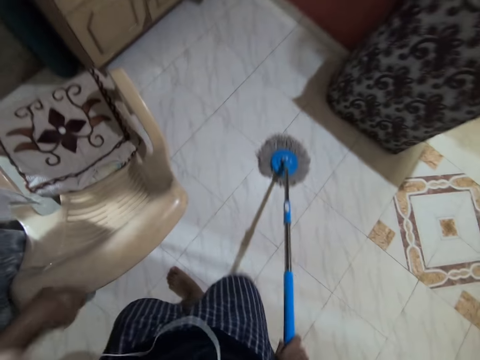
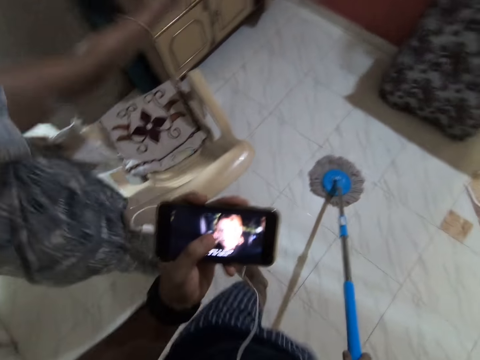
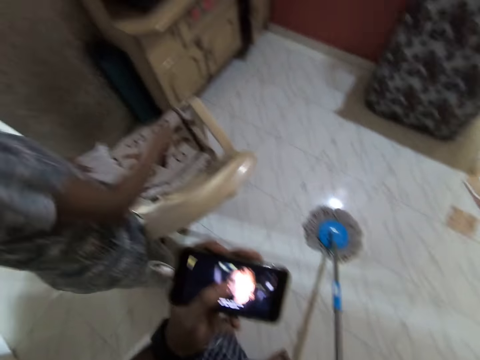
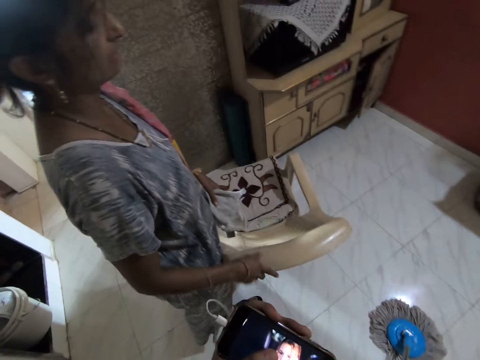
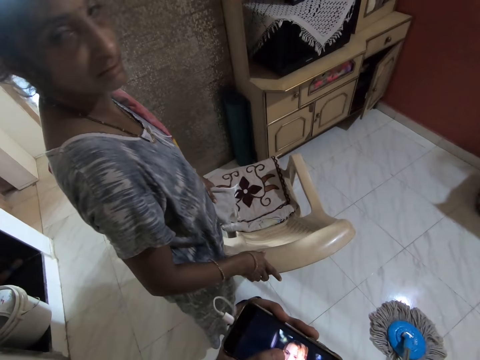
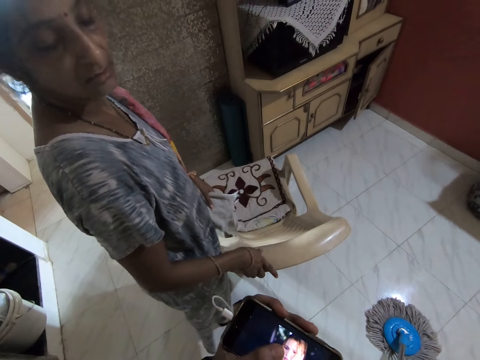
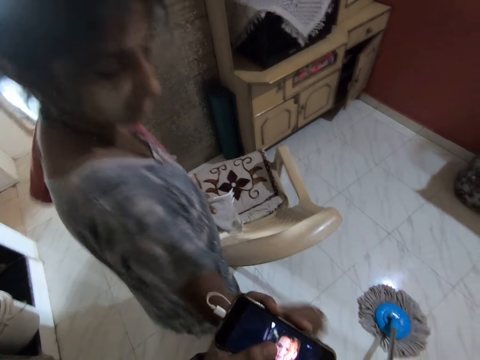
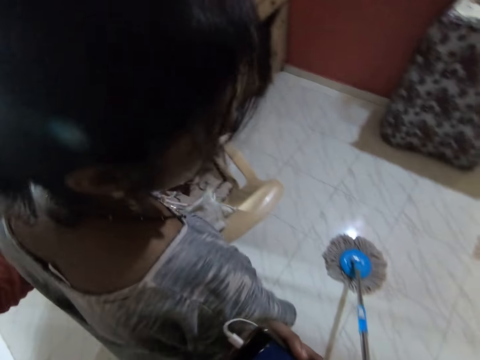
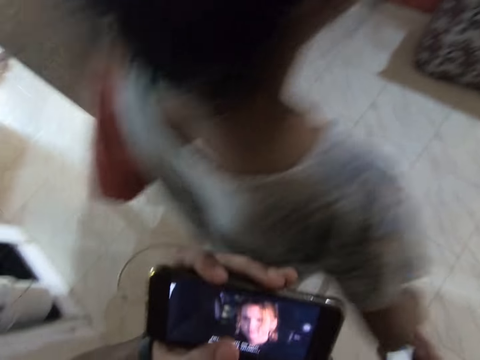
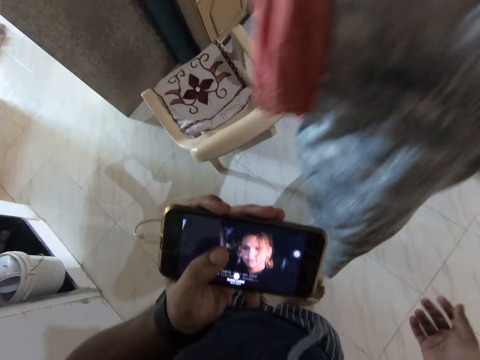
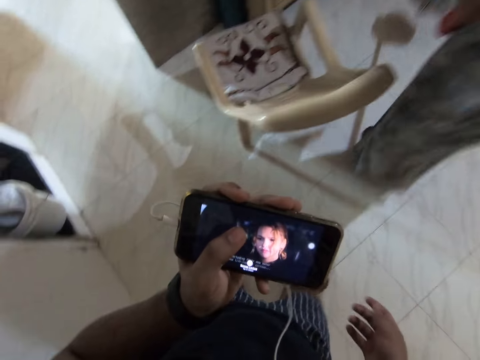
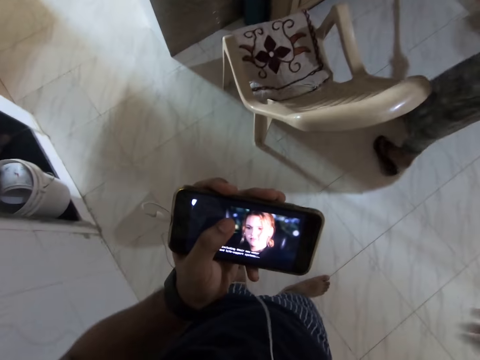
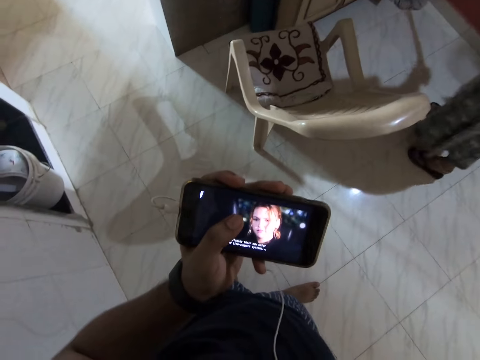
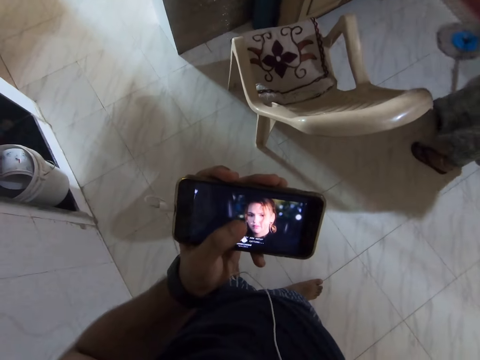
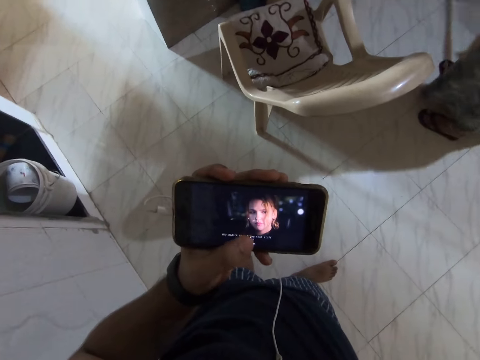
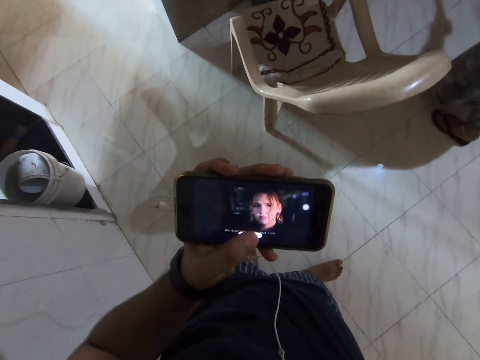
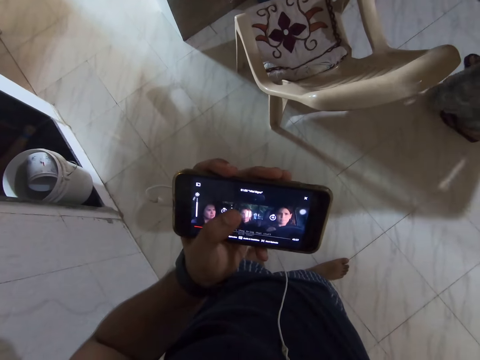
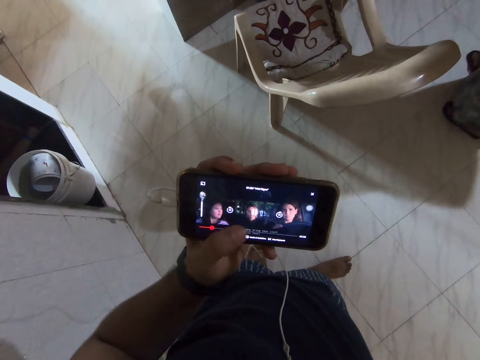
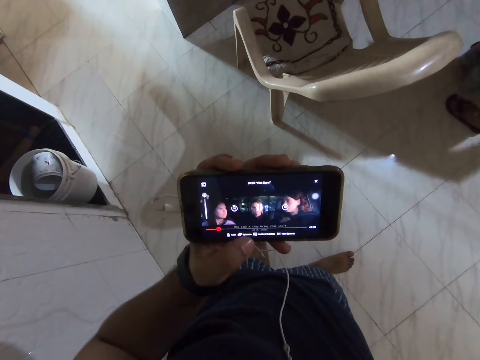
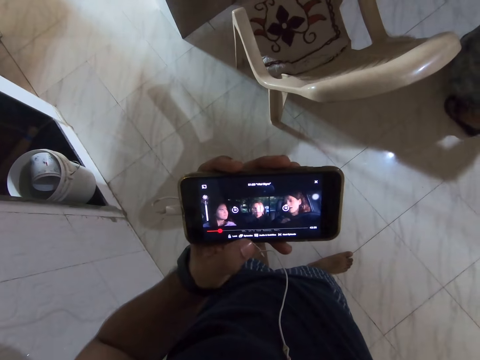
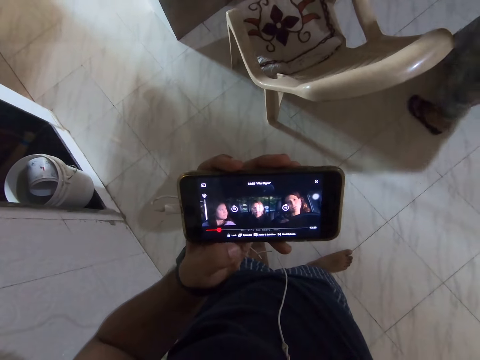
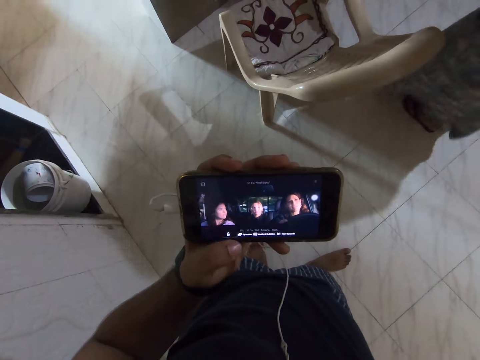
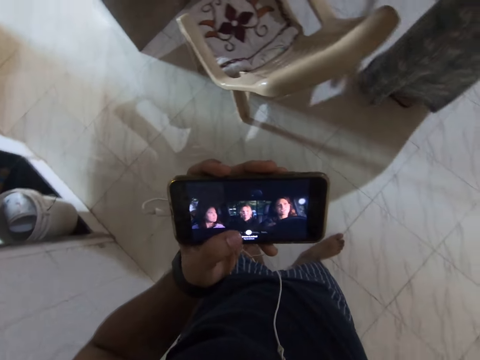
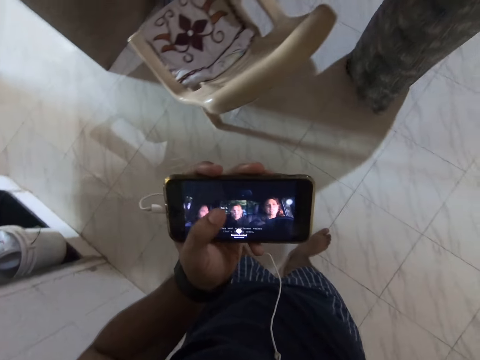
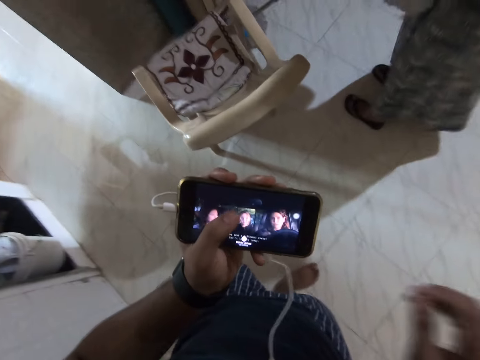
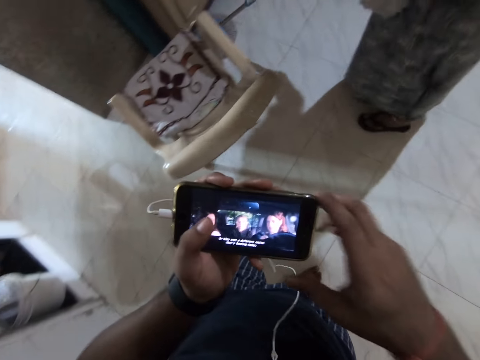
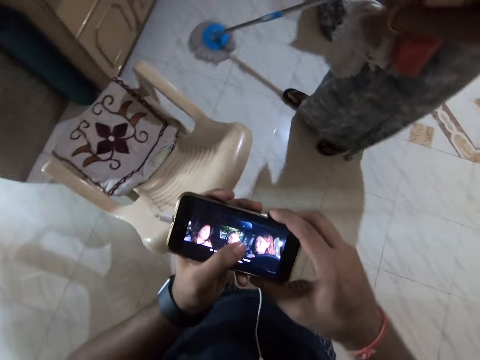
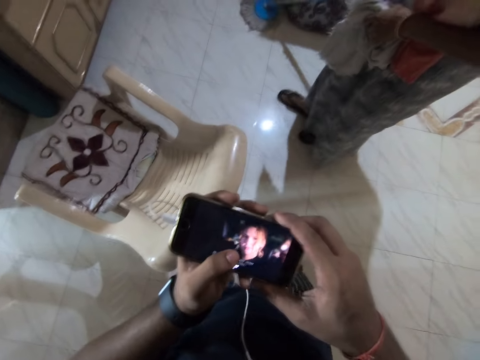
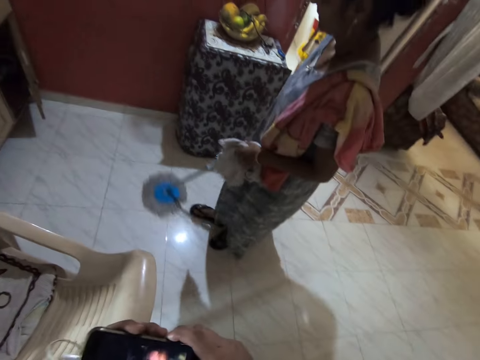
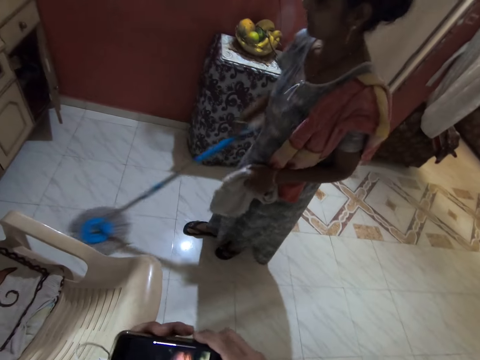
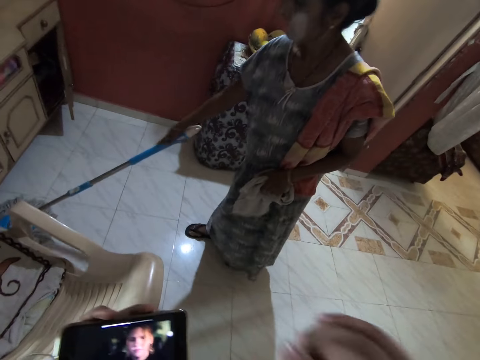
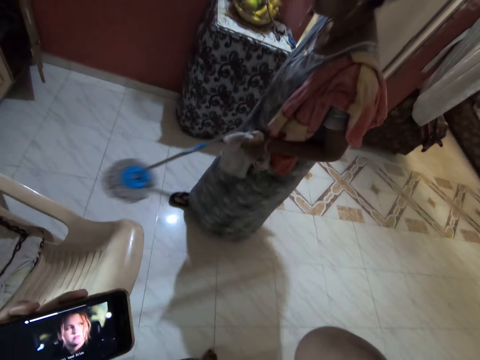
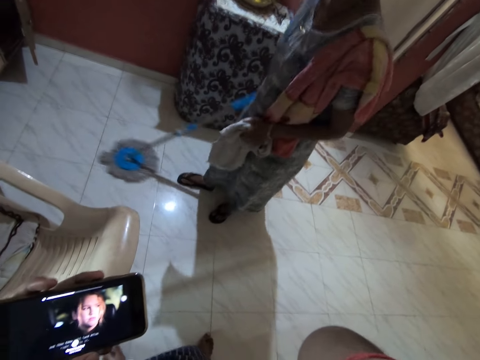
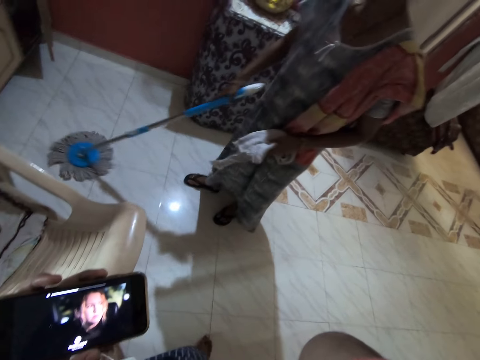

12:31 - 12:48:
The camera wearer looks at a woman. They converse with the woman. The woman takes the mop from the camera wearer. The camera wearer watches via the phone. They use the phone. The woman cleans the floor with the mop. The camera wearer converses with the woman. They look at the woman.

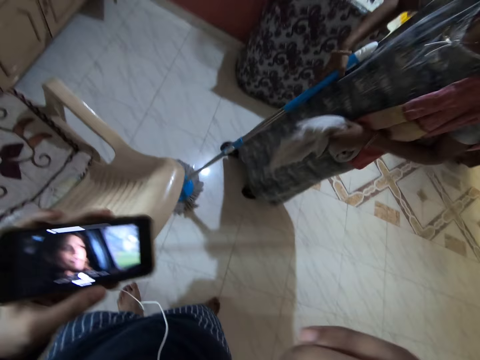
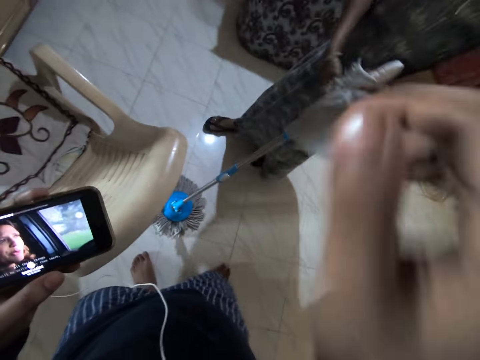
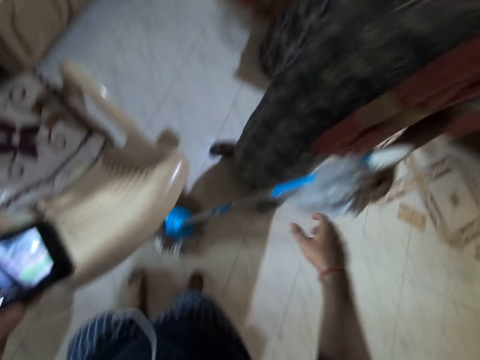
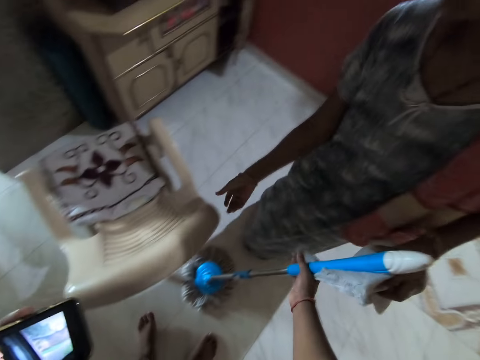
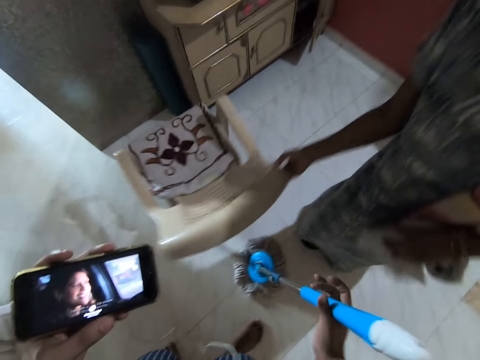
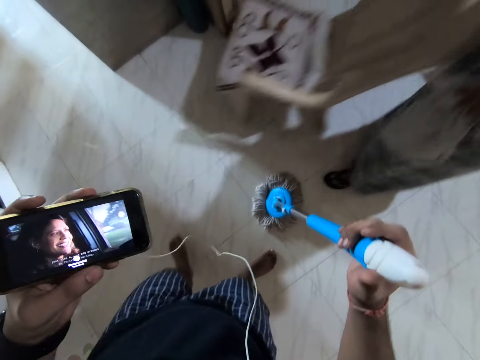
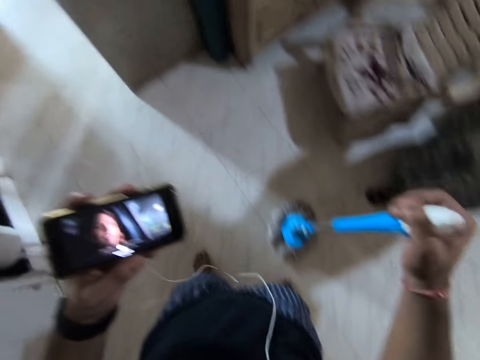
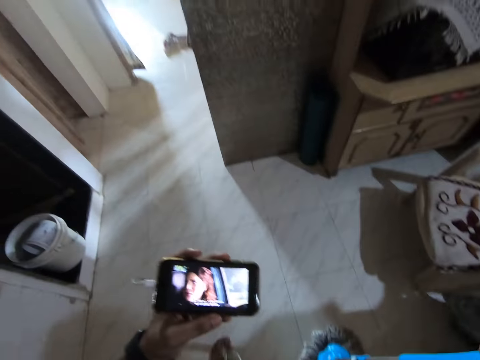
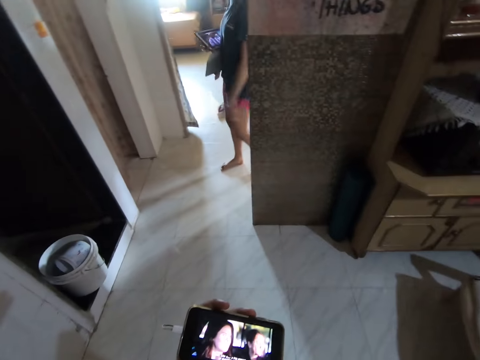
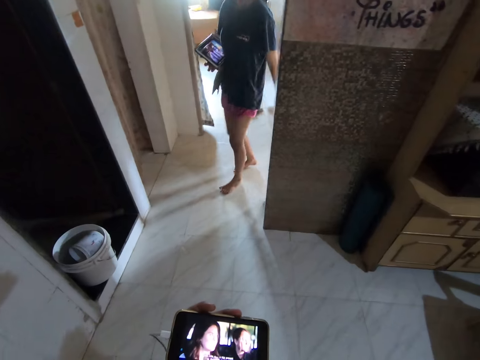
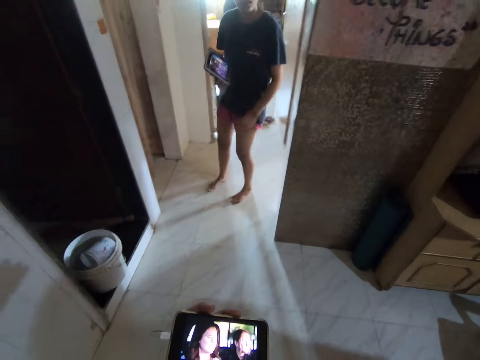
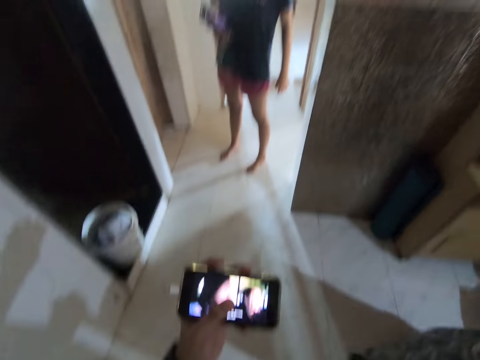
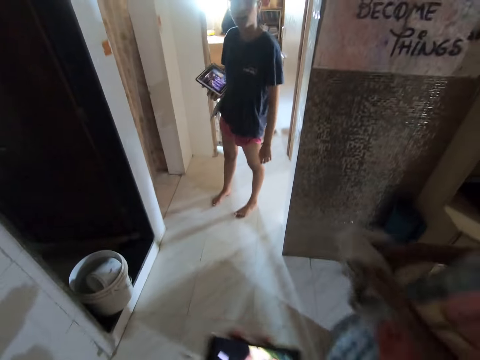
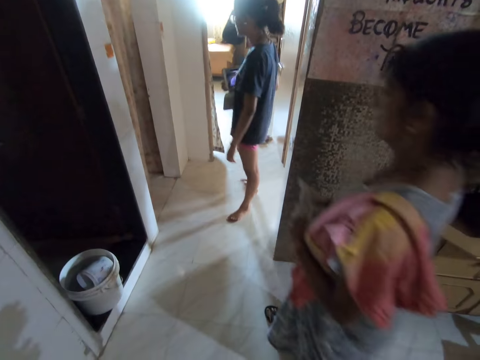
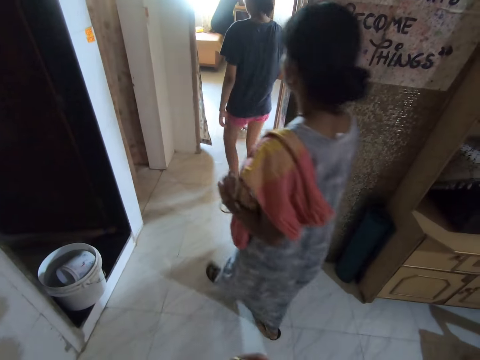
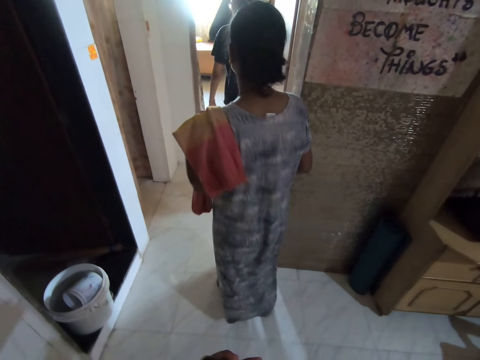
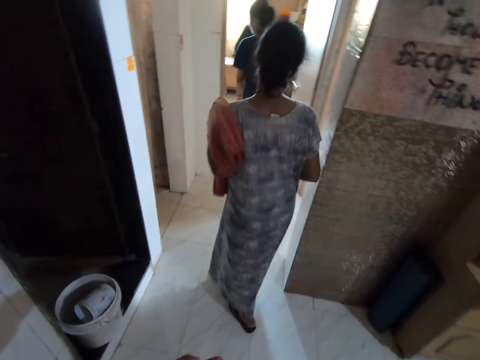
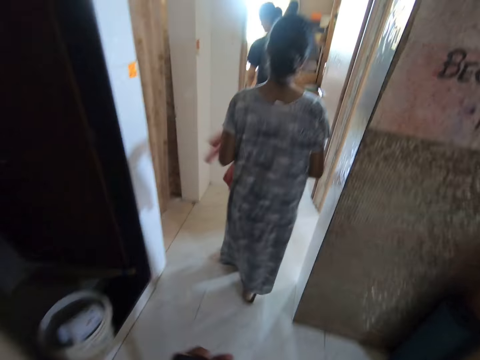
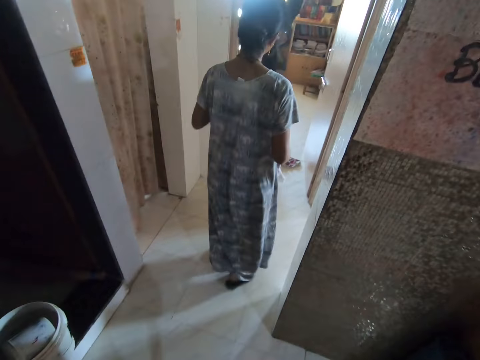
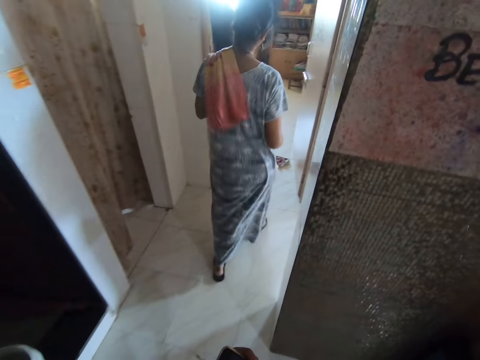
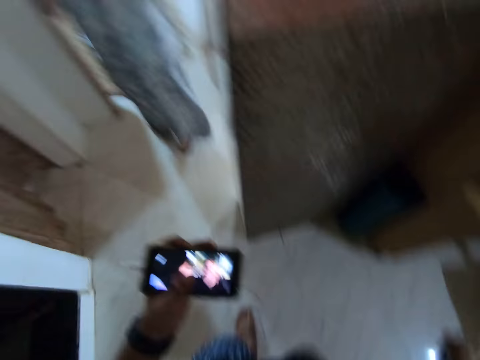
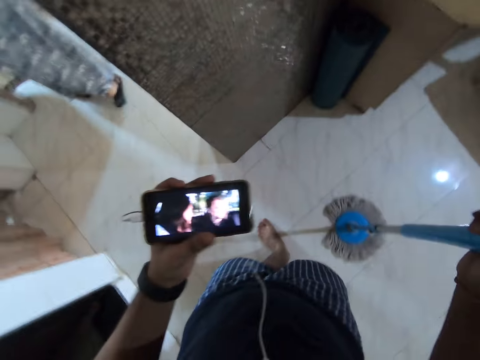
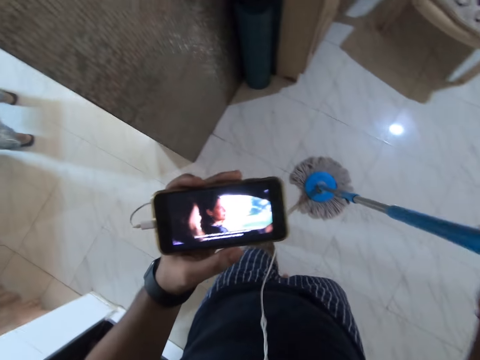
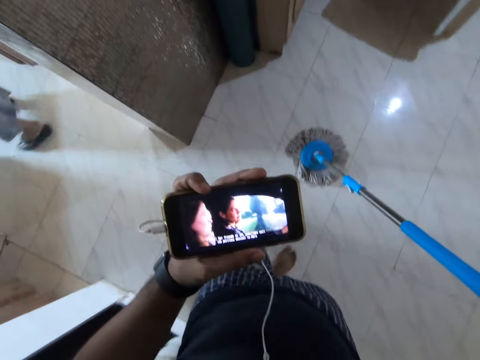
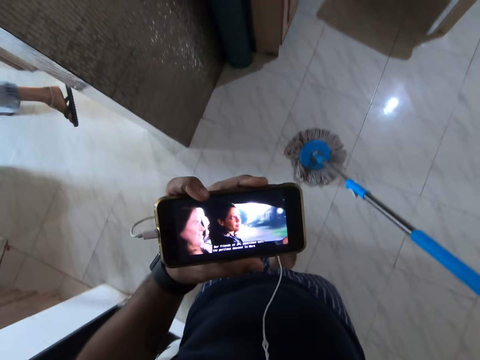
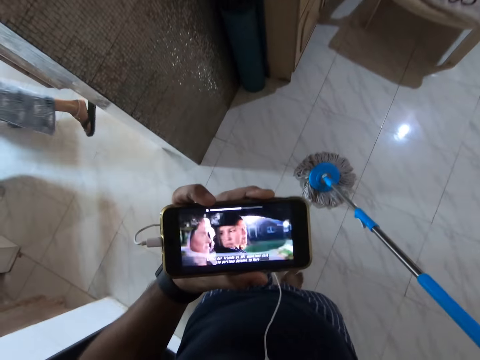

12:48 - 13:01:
A woman passes the mop to the camera wearer. The camera wearer picks up the mop from the woman. The woman moves the chair. The camera wearer looks at another woman. They watch via the phone and talk to the other woman. The first woman walks around. The camera wearer converses with the first woman. They look at the first woman. They watch via the phone.
